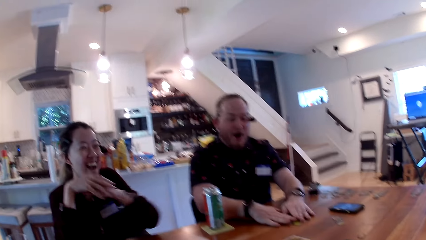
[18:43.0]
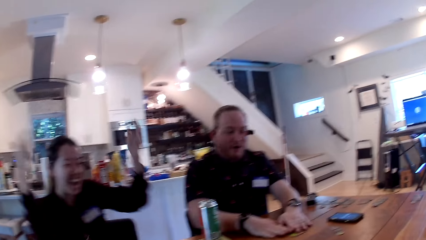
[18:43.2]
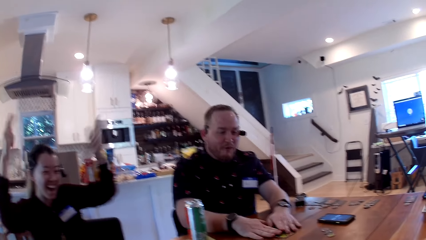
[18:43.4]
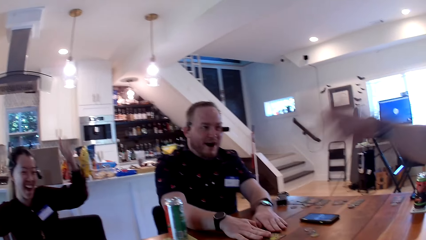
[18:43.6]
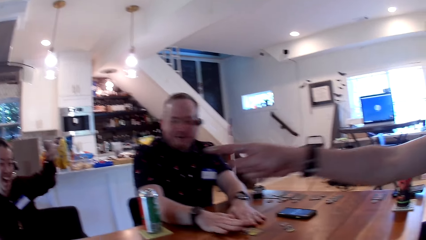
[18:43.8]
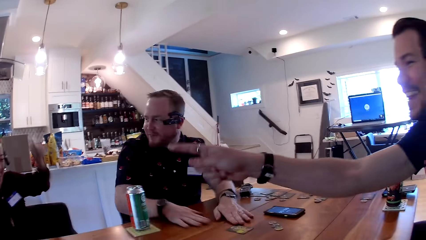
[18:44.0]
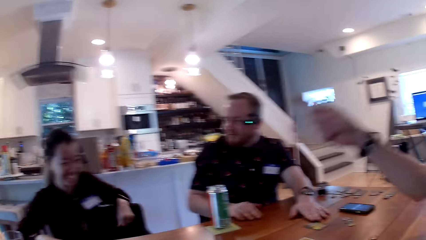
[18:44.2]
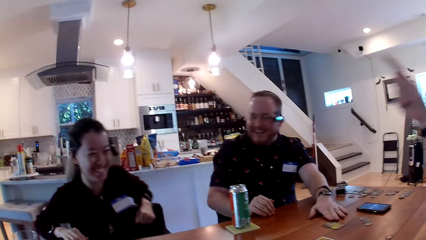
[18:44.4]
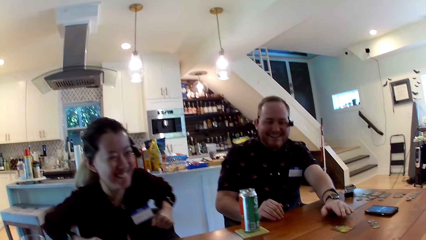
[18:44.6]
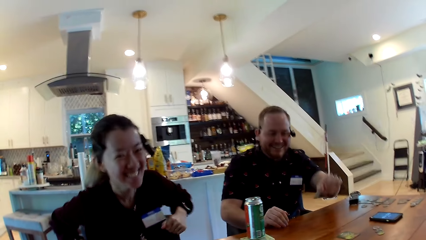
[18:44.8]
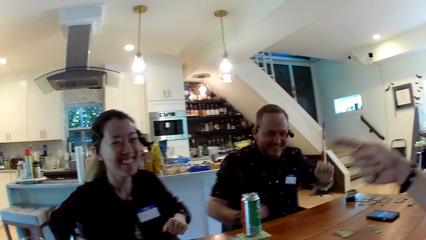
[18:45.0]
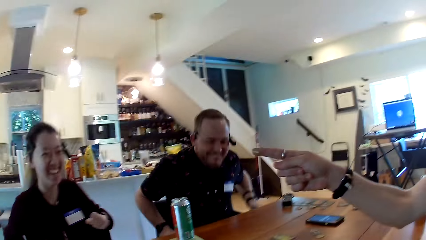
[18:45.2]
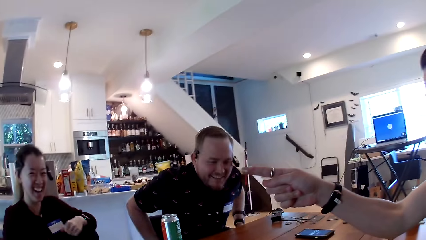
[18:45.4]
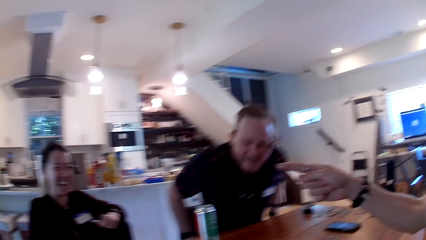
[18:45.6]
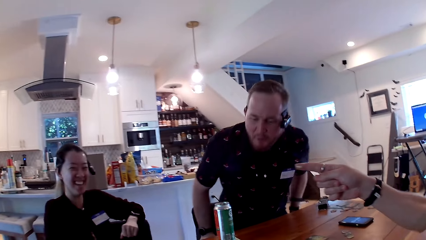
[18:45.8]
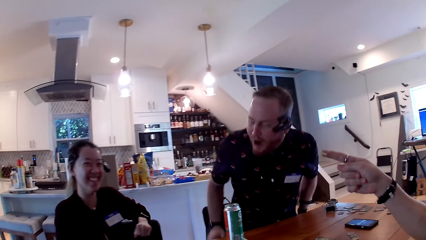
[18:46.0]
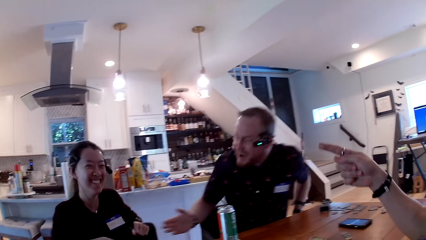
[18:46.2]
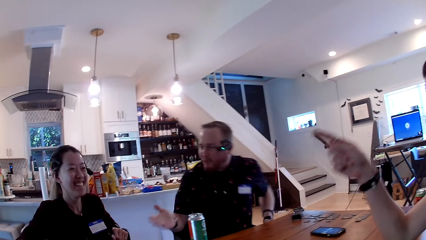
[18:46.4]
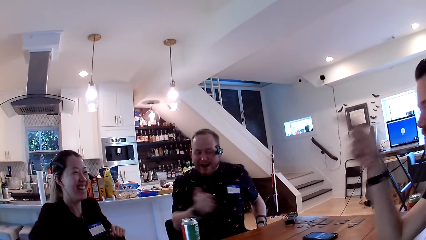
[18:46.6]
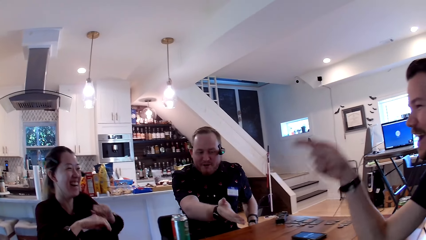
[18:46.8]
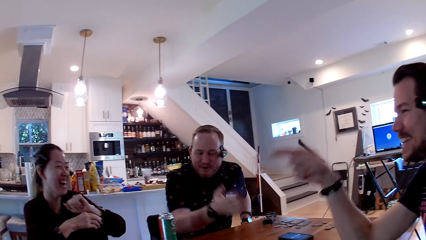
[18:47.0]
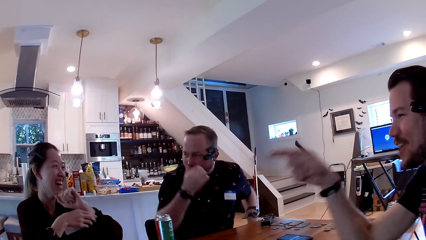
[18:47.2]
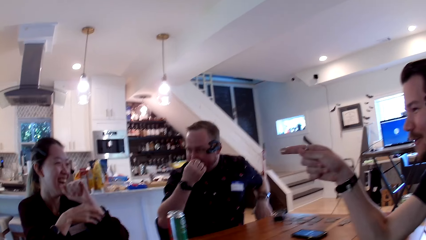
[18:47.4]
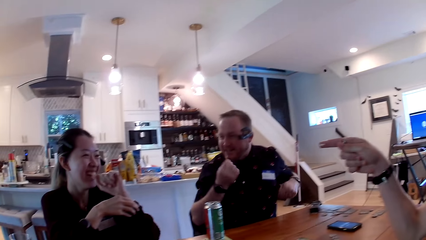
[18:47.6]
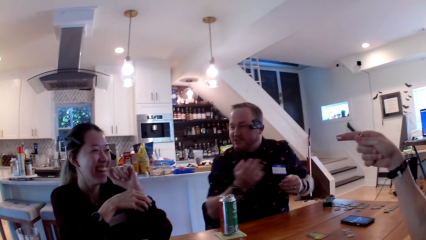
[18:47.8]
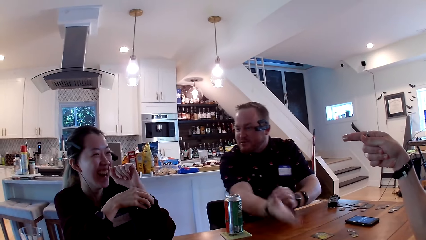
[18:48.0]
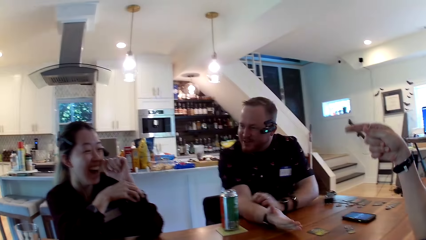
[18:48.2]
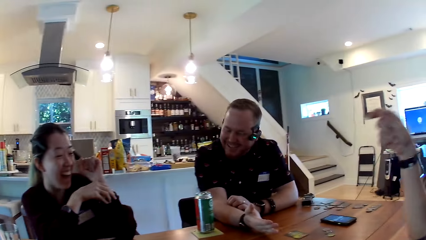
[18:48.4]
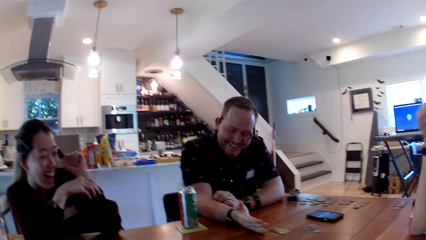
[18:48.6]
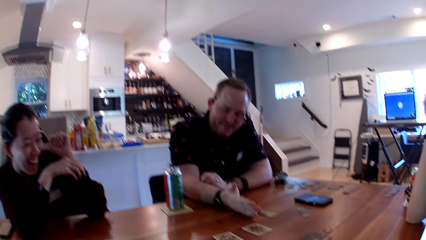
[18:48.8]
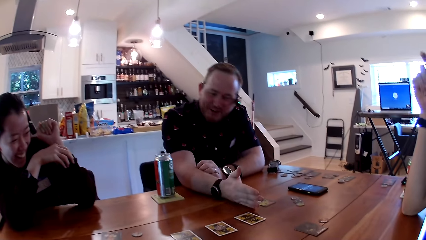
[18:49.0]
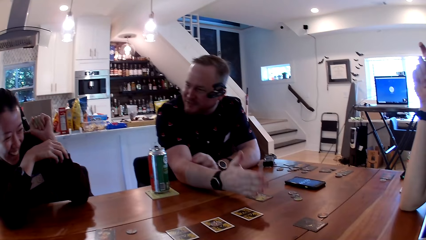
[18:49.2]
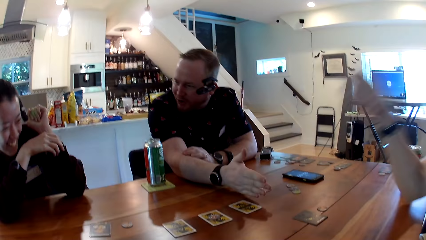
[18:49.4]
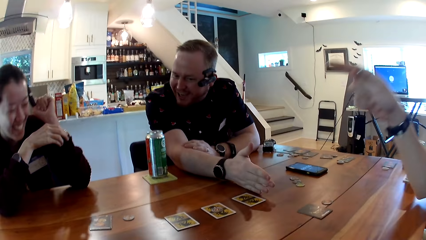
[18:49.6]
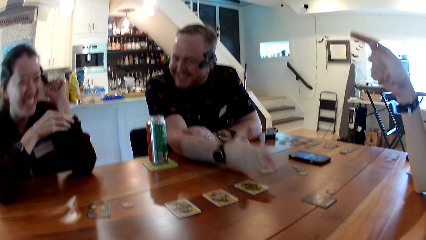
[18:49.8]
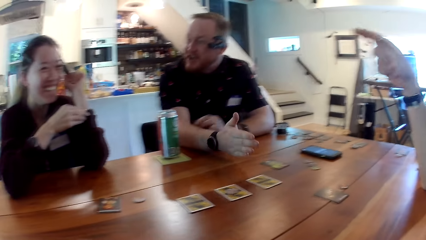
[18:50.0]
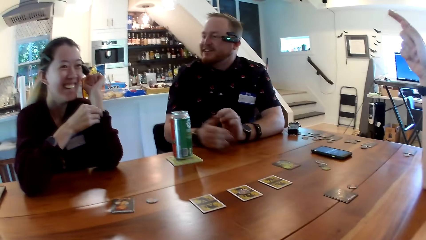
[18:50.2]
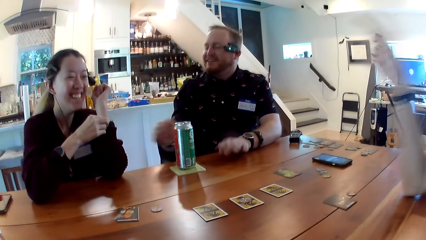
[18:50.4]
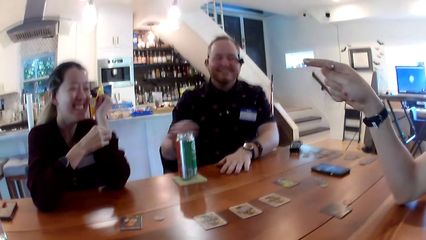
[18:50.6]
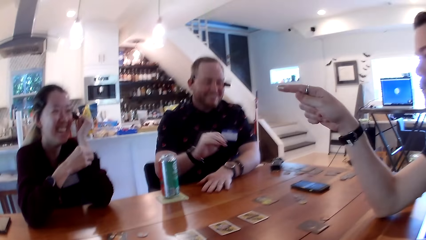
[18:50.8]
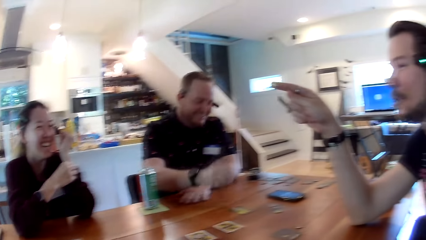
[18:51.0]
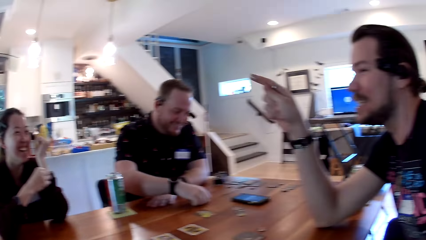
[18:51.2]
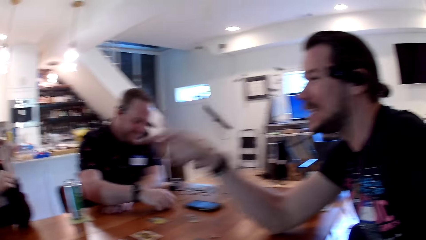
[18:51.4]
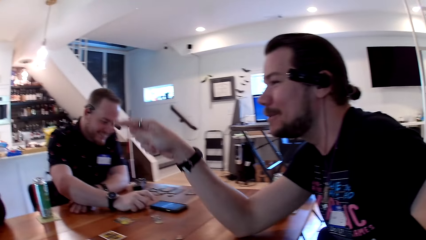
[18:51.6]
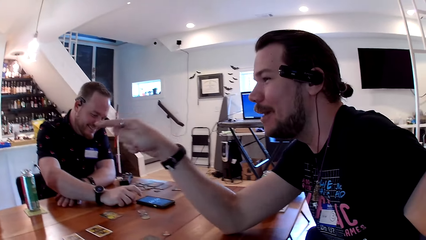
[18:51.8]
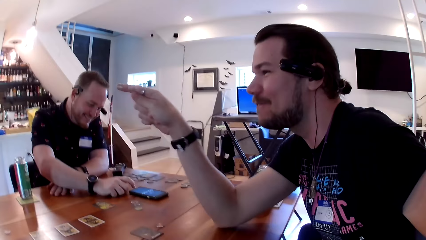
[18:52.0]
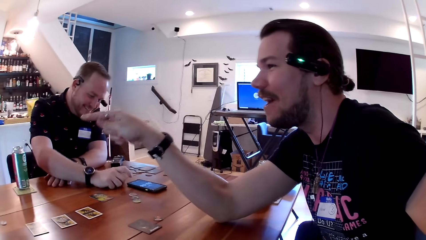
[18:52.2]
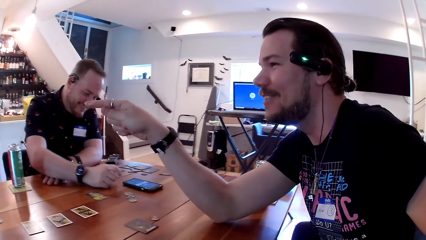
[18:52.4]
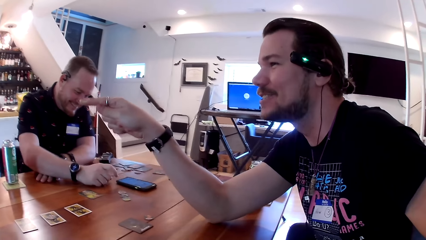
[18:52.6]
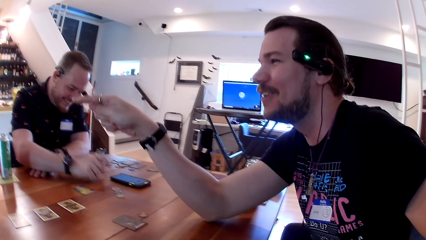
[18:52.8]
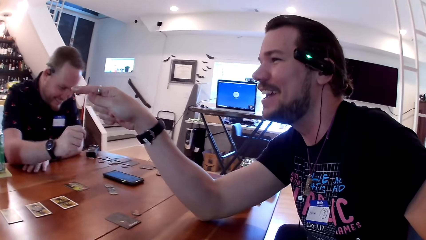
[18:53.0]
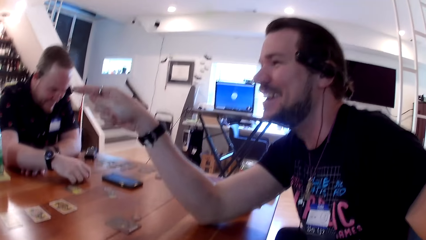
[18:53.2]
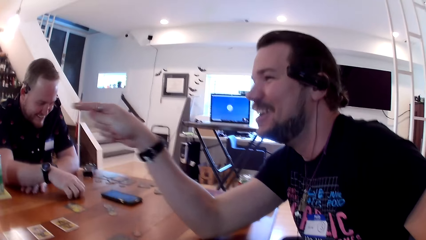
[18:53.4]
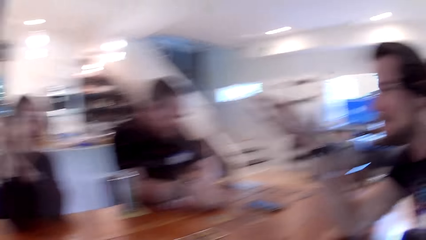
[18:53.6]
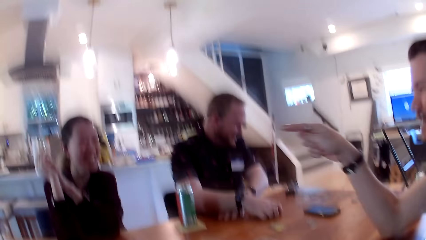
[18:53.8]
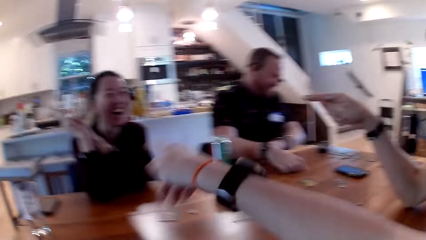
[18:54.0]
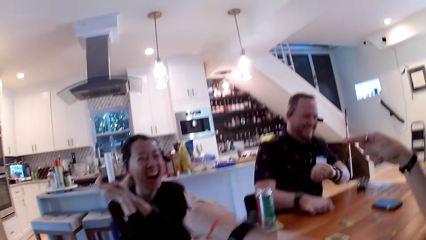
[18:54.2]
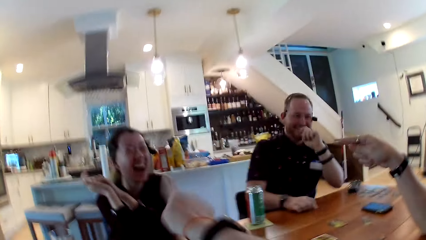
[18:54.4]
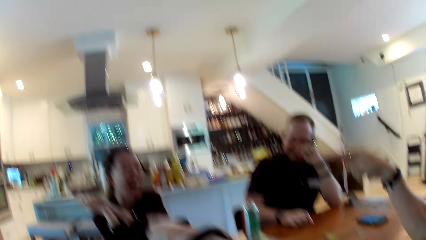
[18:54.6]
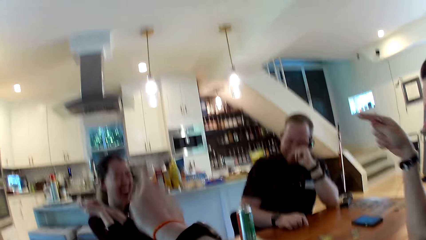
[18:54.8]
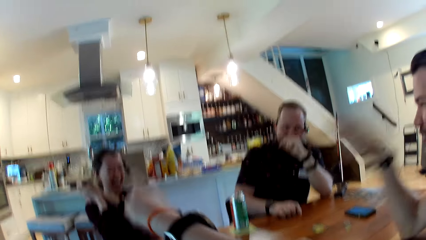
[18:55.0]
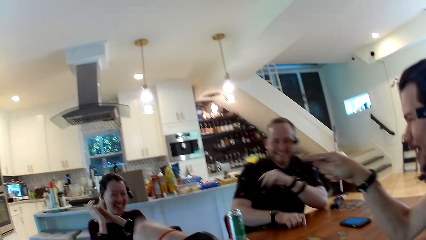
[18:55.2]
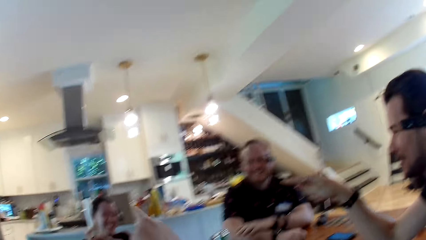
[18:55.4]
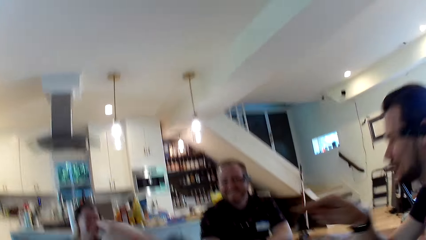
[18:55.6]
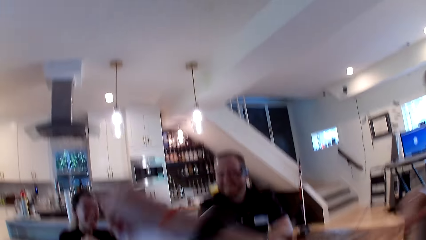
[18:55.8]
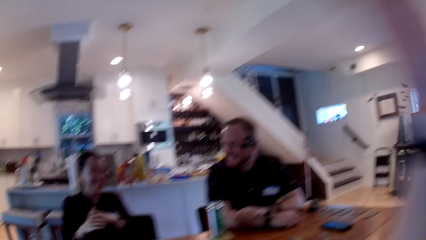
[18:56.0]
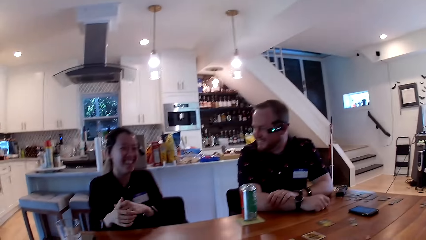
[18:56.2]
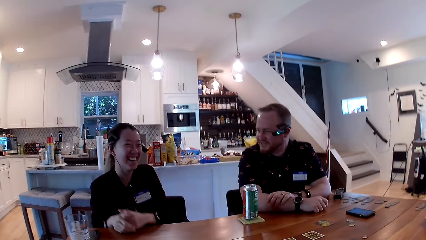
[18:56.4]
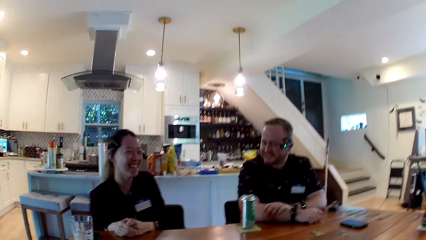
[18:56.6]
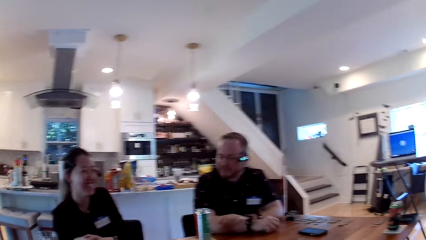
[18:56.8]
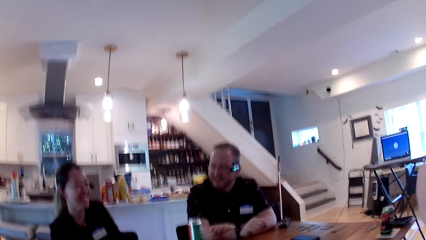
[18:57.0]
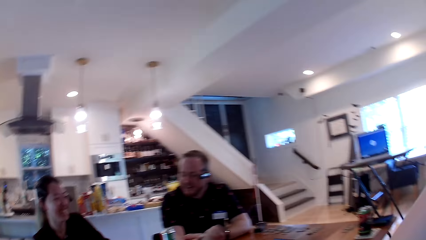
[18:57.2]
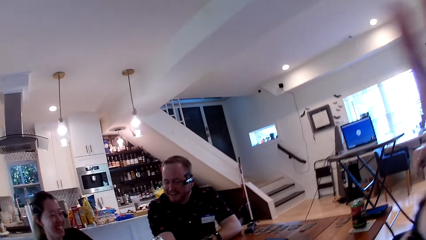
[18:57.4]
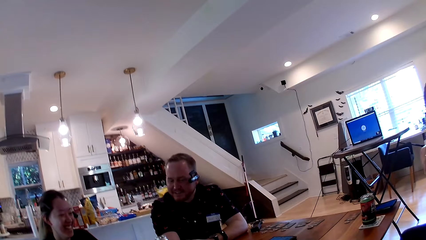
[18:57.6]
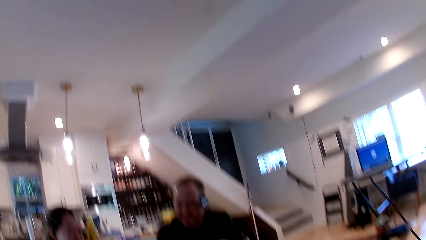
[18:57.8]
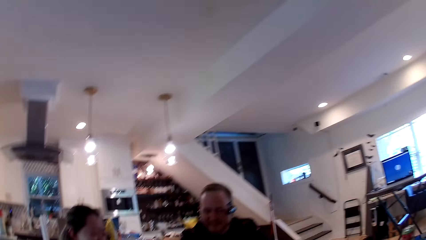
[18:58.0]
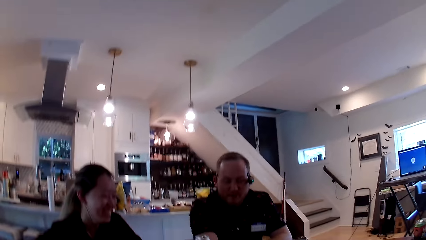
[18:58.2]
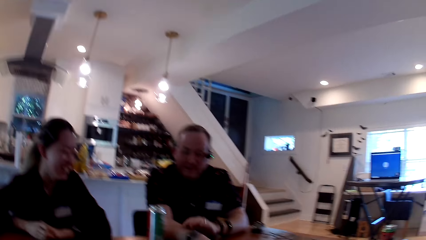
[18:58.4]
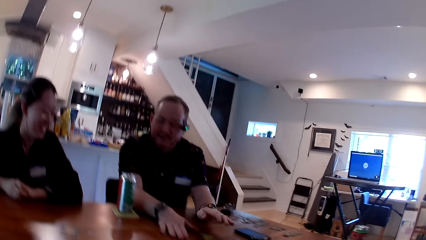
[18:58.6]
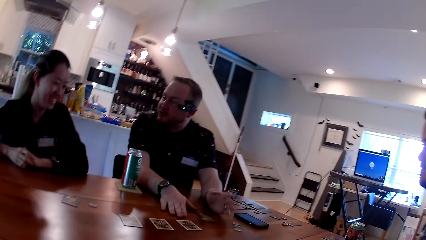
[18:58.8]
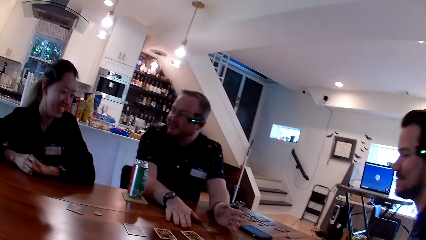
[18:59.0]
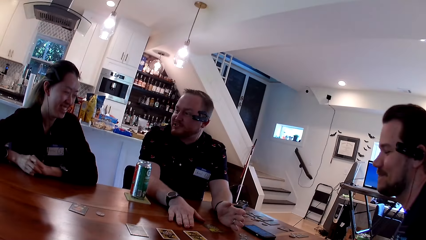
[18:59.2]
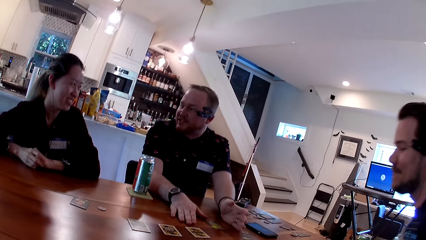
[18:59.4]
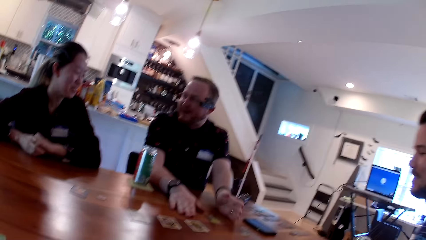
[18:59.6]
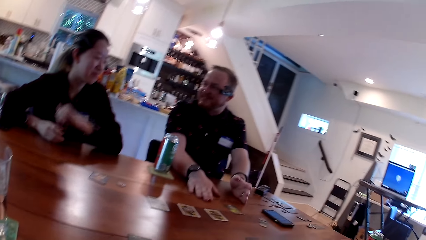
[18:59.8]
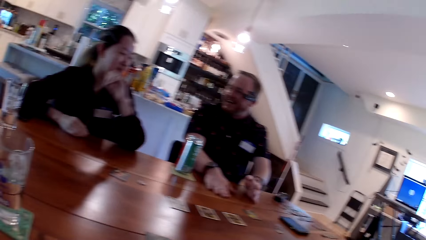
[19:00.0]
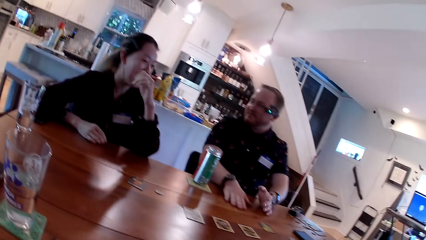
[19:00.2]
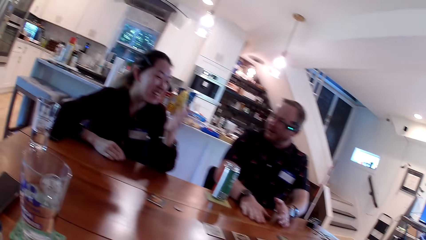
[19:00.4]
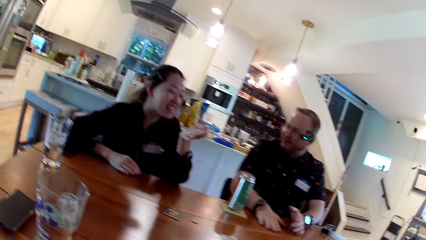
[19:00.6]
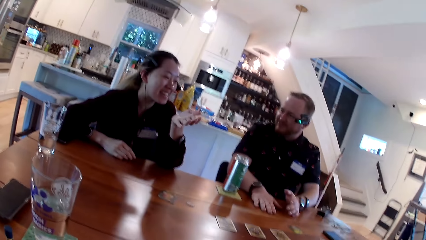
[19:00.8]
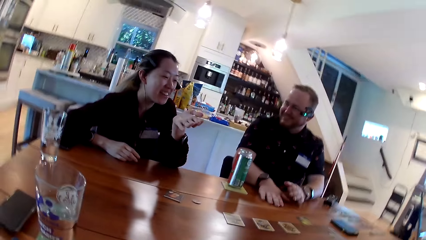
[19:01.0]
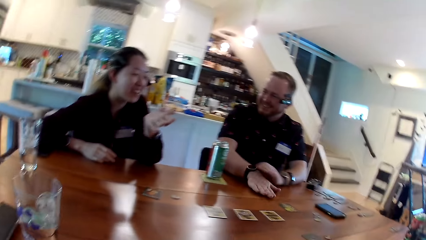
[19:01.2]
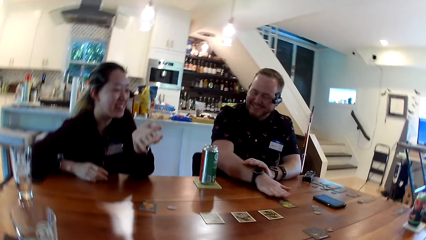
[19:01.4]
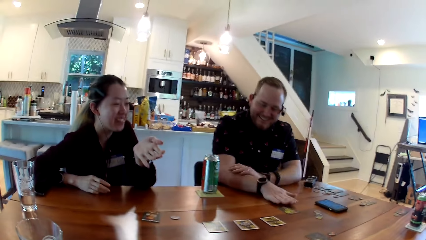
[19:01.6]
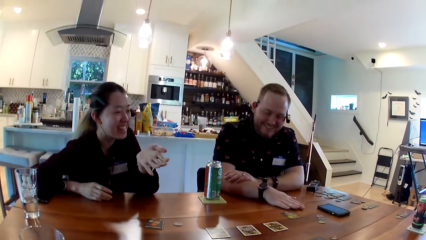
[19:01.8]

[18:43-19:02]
The camera wearer looks at a woman. The woman raises her hands up. A man points at the woman with his right index finger. Another man converses with the woman. The first man converses with the woman. The camera wearer looks at a man. The other man clicks on the phone with his right index finger. The camera wearer converses with the woman. She points at the woman with her right index finger. The other man converses with the woman. The camera wearer looks at the woman.
